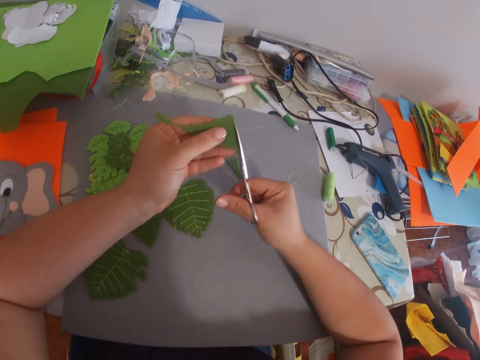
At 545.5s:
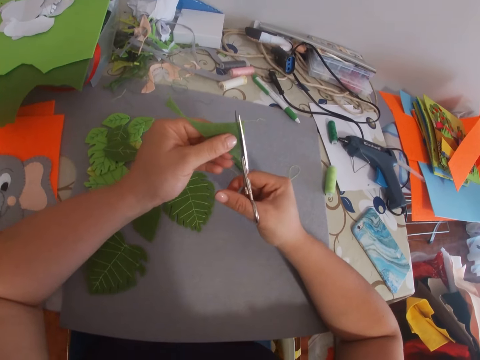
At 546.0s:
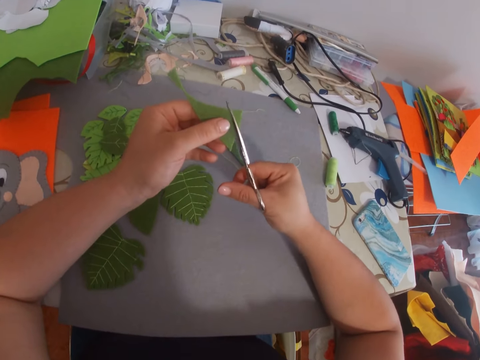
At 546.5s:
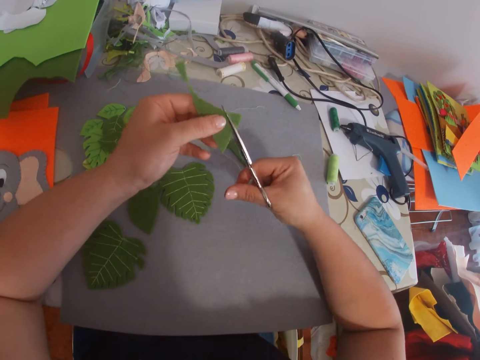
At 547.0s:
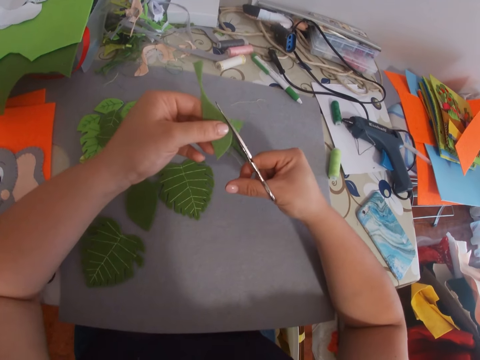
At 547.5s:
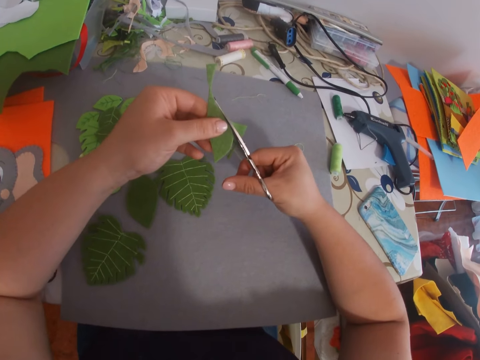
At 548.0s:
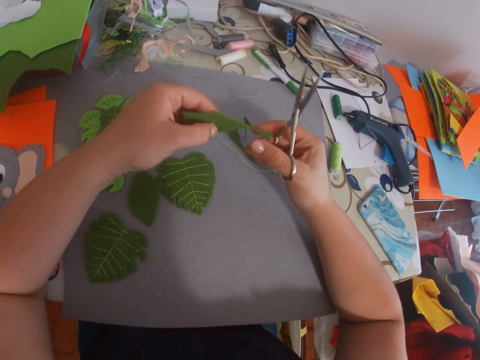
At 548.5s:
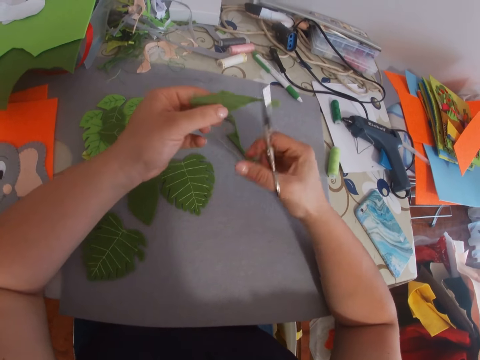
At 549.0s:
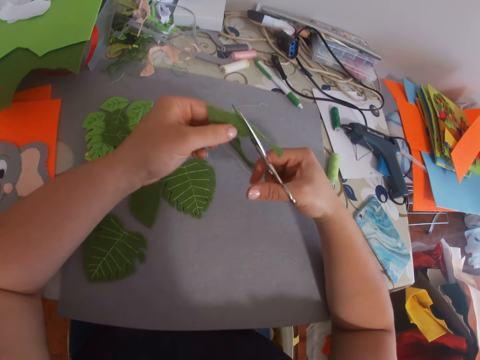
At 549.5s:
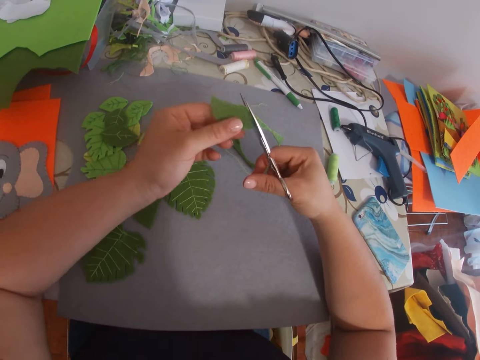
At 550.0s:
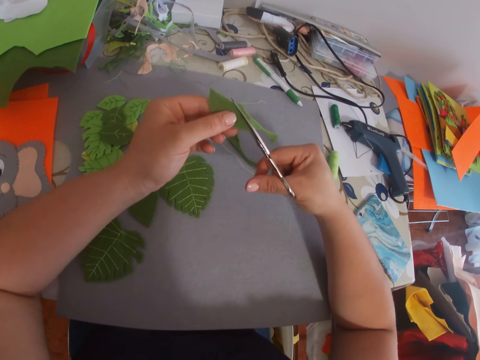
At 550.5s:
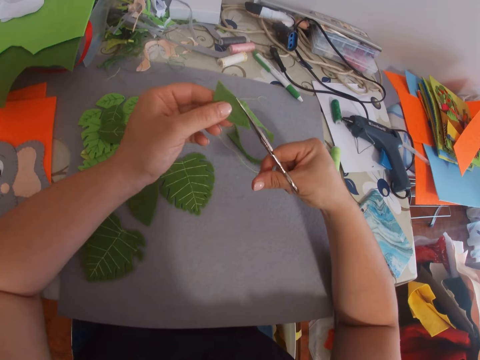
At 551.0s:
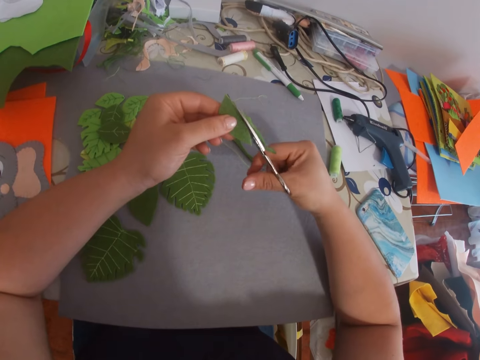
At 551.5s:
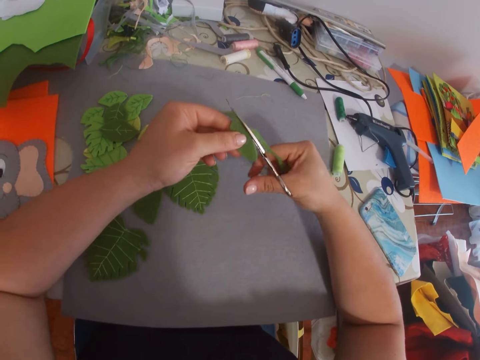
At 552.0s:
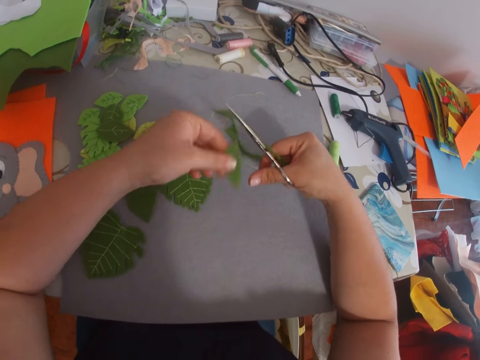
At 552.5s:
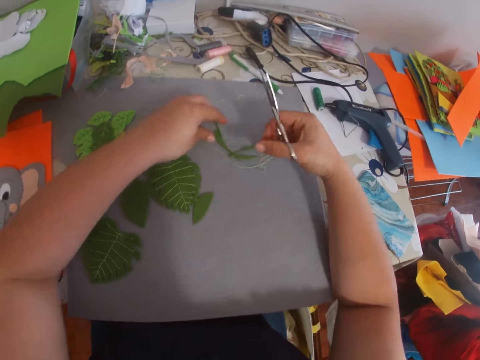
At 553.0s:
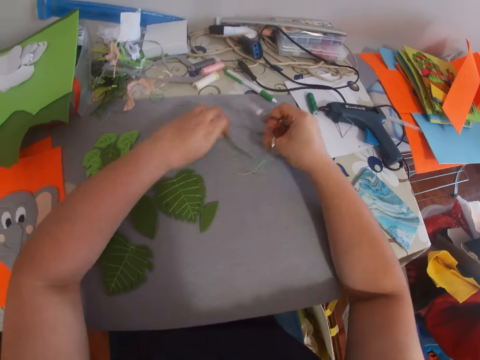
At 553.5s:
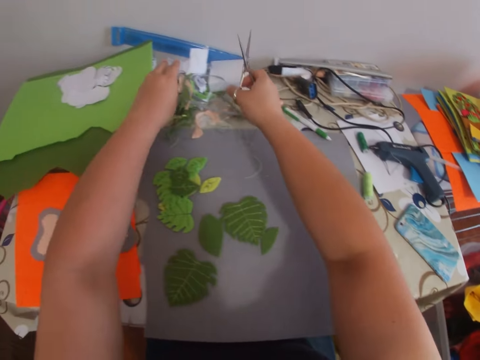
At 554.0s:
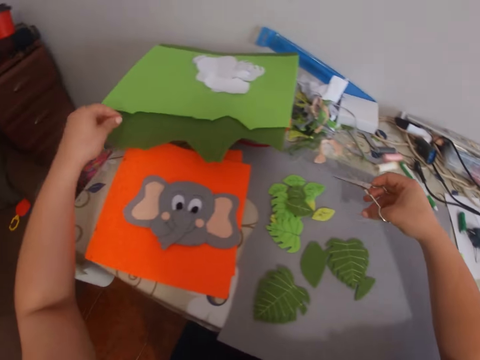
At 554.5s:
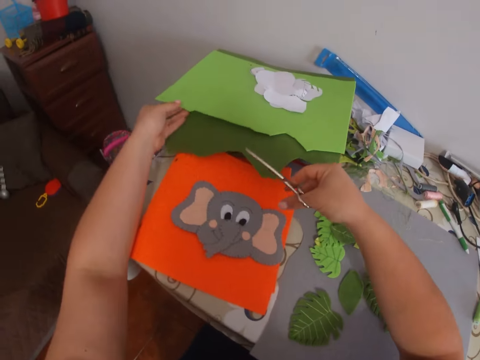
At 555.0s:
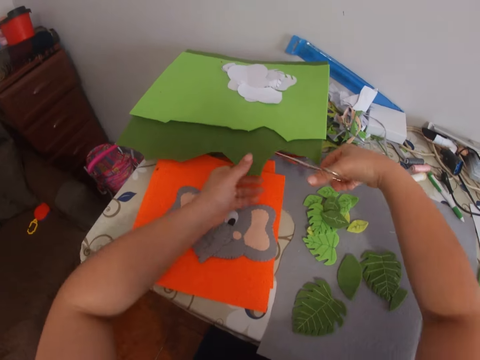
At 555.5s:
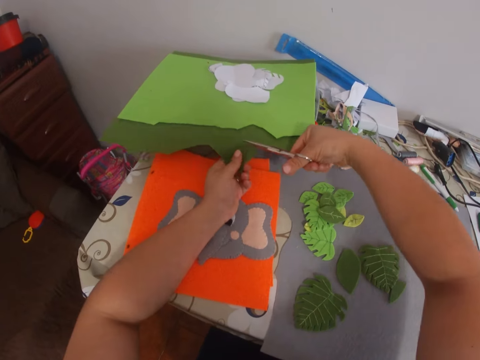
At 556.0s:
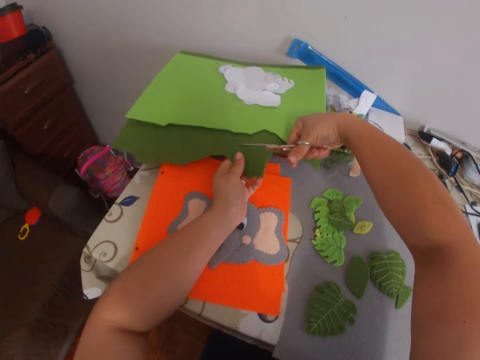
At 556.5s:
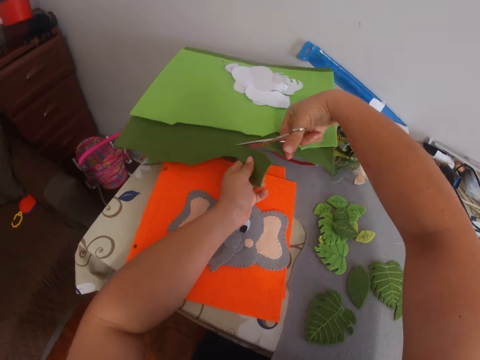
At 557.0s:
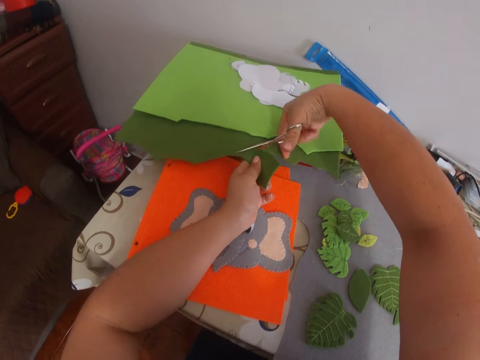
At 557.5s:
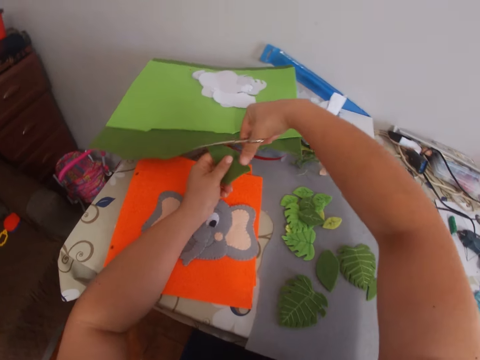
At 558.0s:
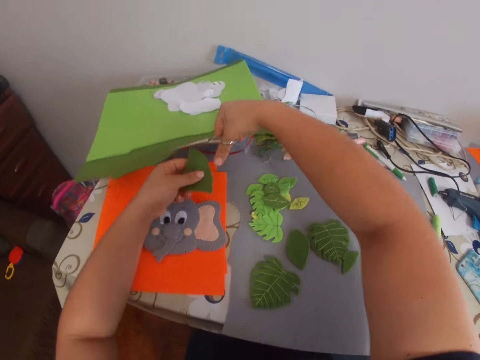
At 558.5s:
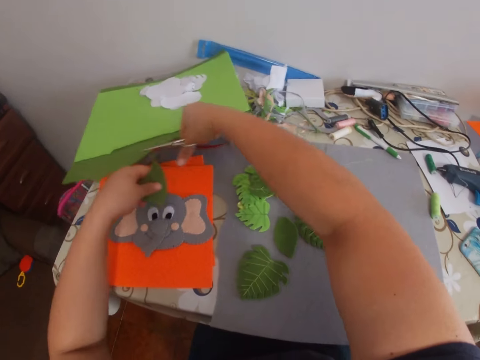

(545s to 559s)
The camera wearer trims a piece of manila paper. They drop the craft work on the table. They pick up pieces of manila paper from the table and drop the pieces of manila paper on the table. They cut the manila paper with scissors.

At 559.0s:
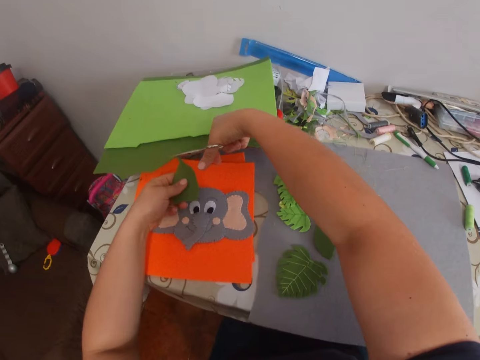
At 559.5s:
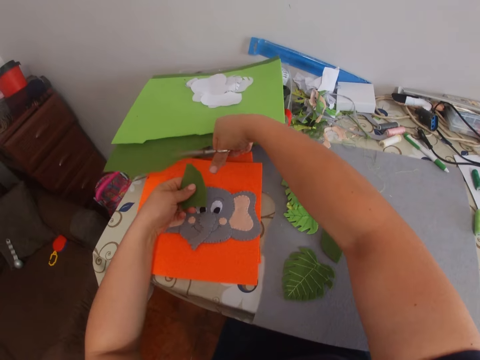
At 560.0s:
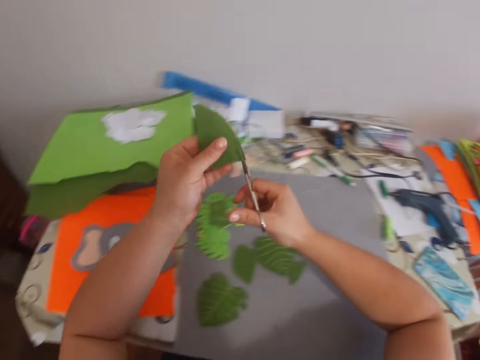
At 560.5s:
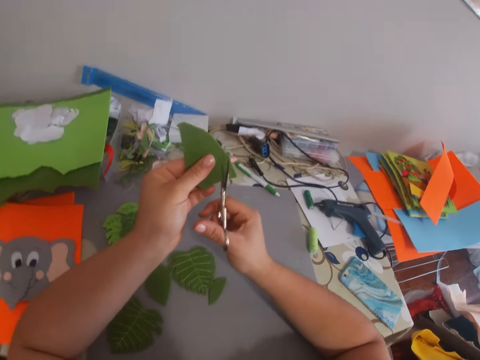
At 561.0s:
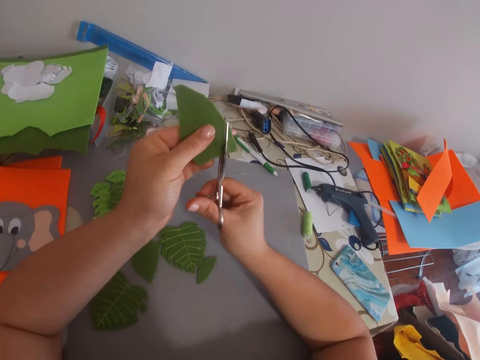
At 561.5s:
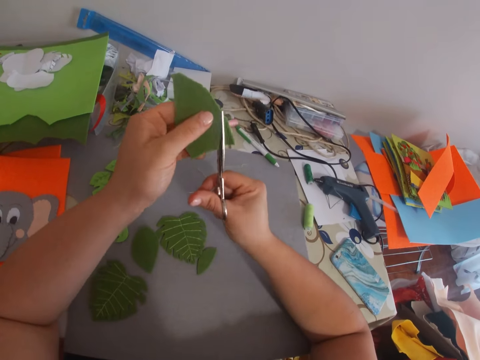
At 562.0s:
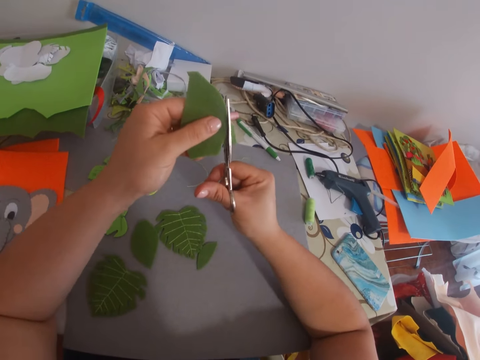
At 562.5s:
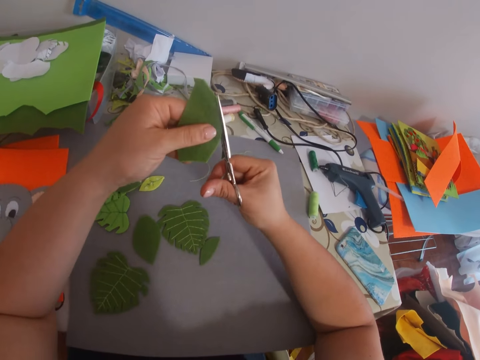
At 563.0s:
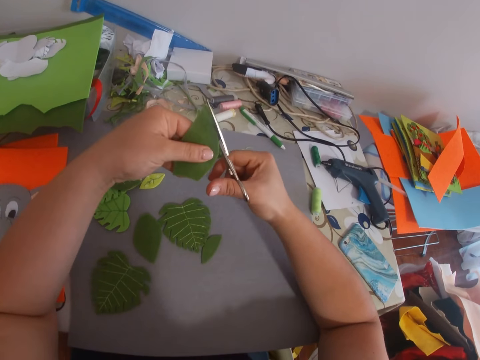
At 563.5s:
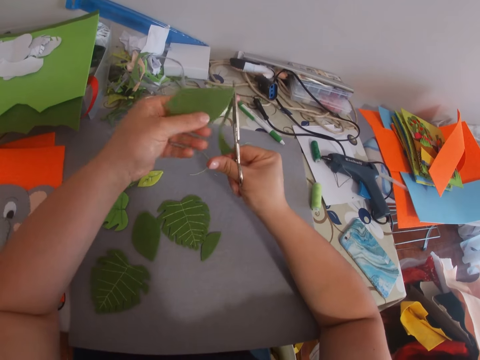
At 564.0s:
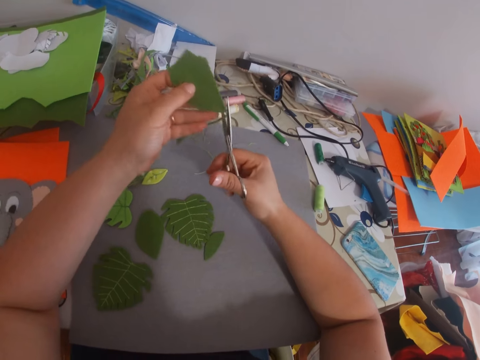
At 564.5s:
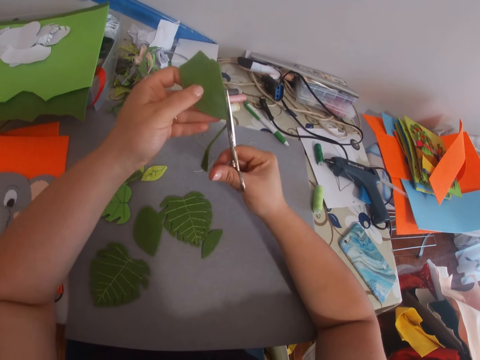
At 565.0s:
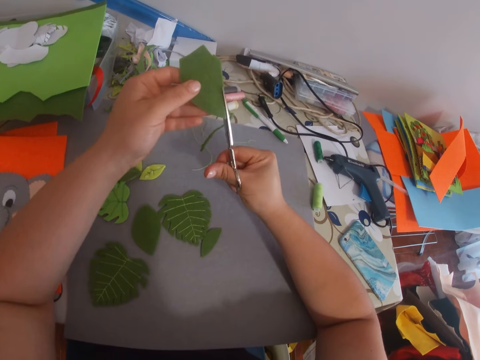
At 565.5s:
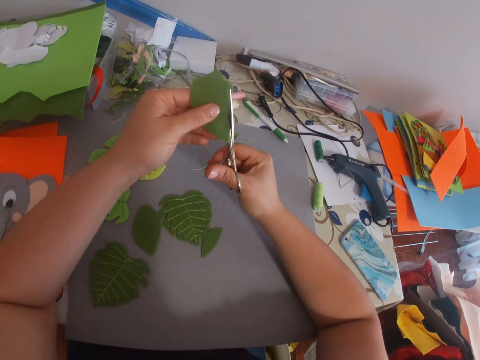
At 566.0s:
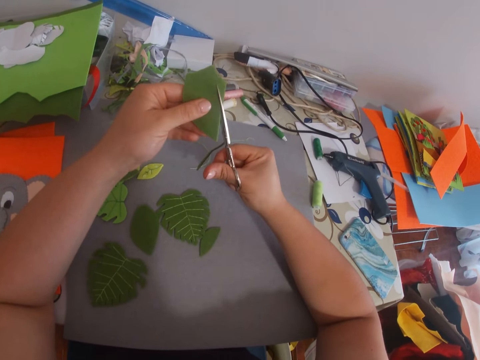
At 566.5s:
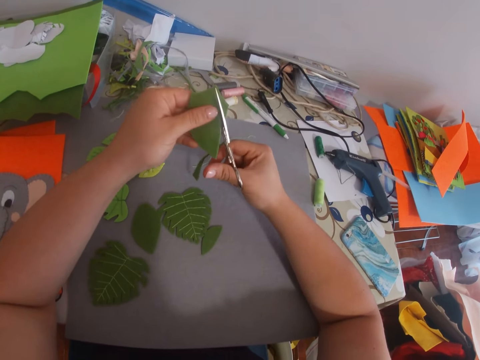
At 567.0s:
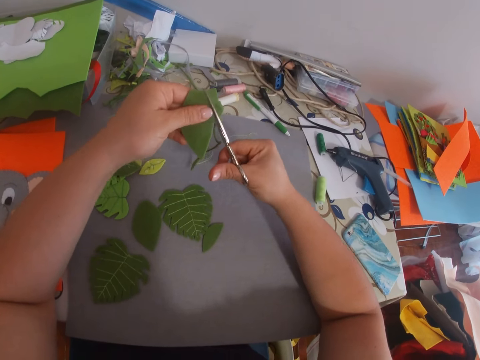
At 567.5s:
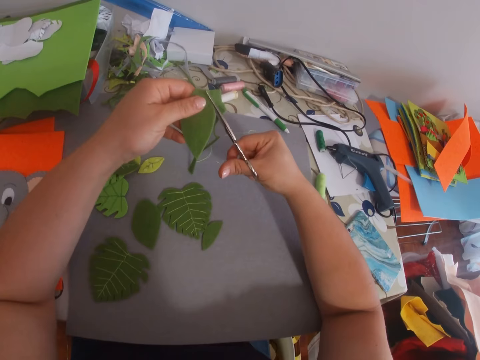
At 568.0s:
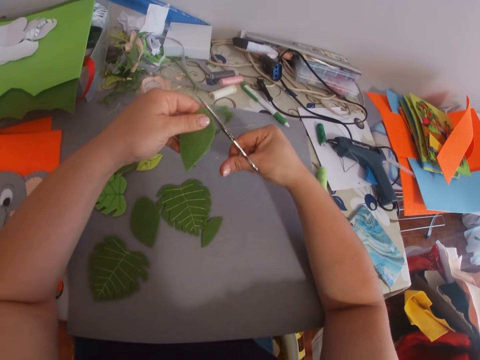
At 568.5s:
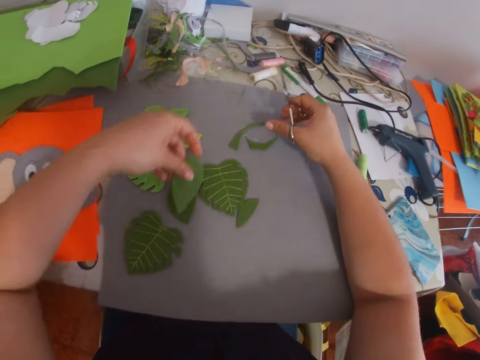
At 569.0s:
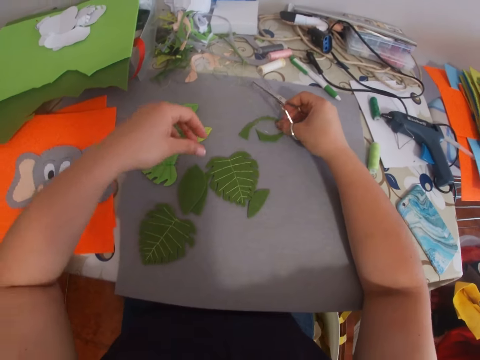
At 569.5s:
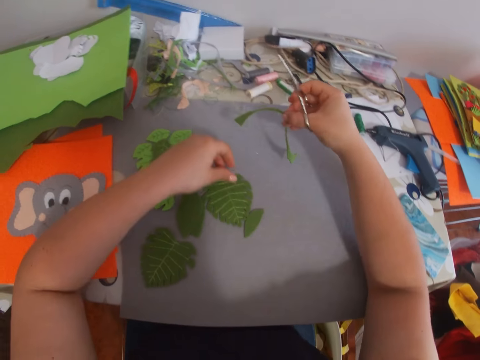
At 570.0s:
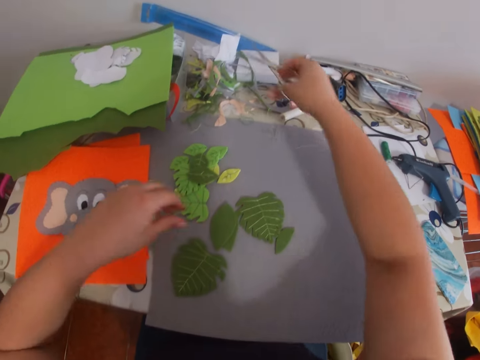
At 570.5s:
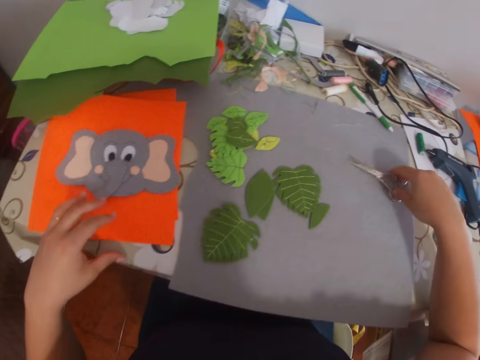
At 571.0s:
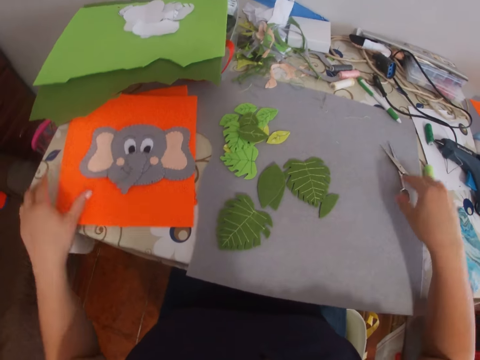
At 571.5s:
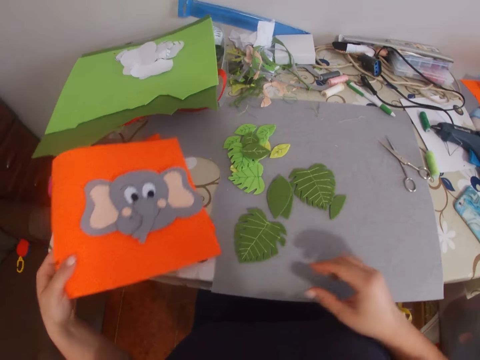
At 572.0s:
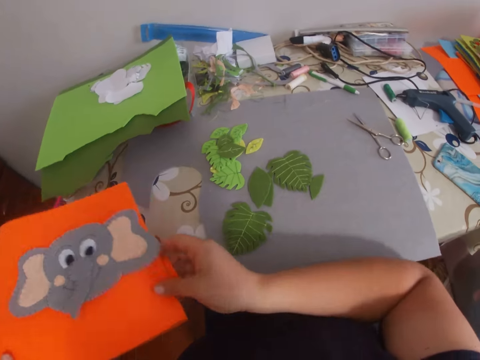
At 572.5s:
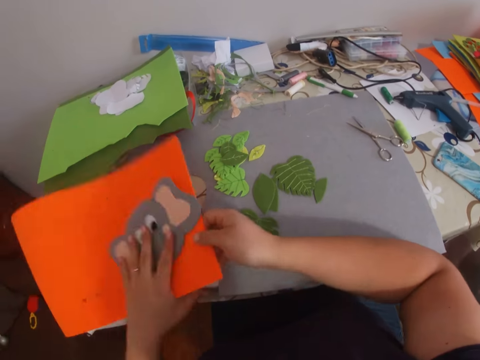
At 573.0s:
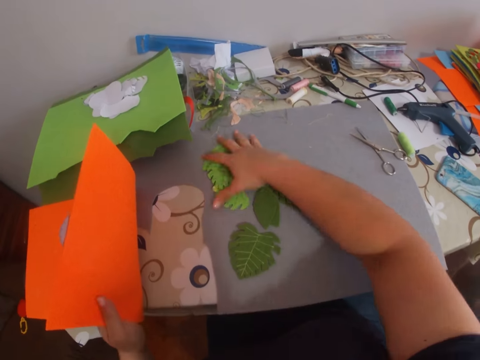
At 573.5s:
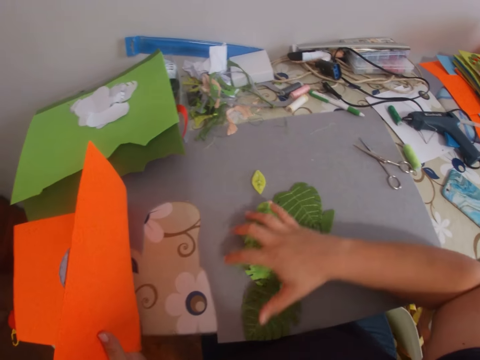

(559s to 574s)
The camera wearer cuts a piece of manila paper. They put the piece of manila paper on the table. They put a piece of paper aside. They pick up a piece of craft material from the table.
